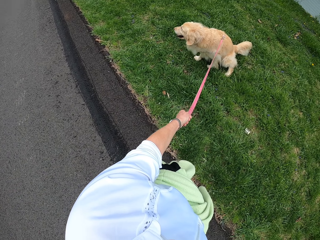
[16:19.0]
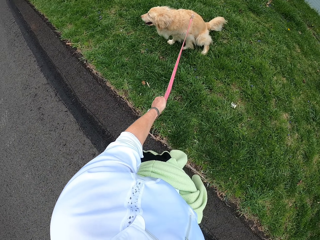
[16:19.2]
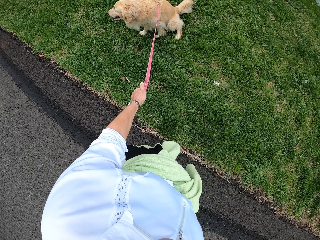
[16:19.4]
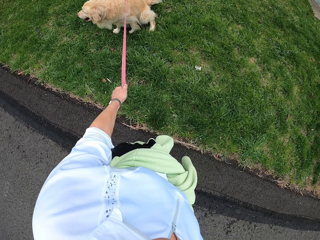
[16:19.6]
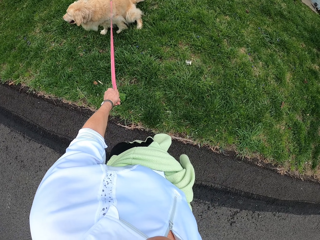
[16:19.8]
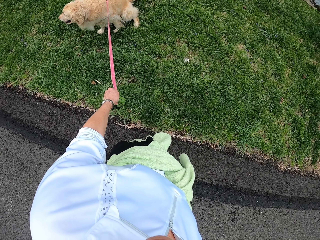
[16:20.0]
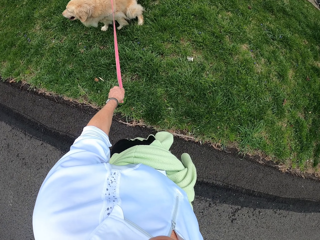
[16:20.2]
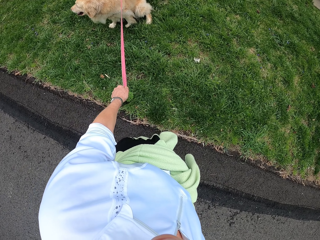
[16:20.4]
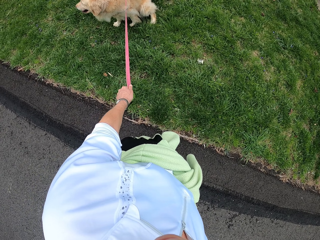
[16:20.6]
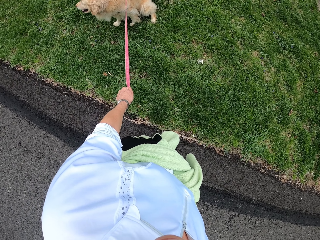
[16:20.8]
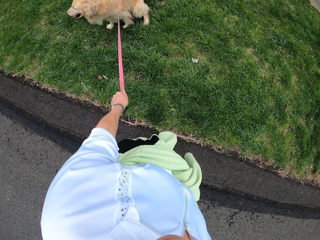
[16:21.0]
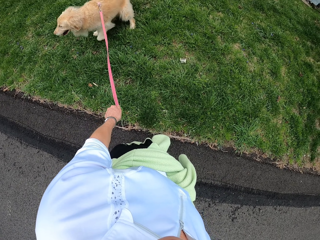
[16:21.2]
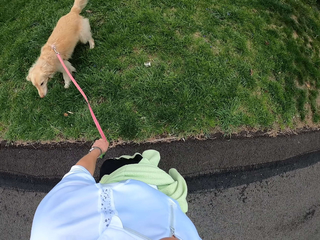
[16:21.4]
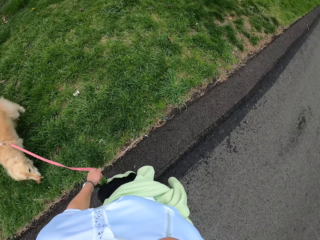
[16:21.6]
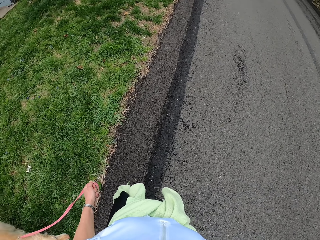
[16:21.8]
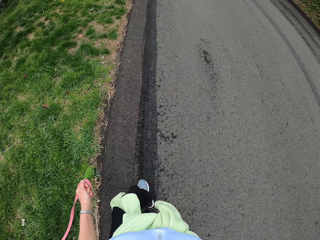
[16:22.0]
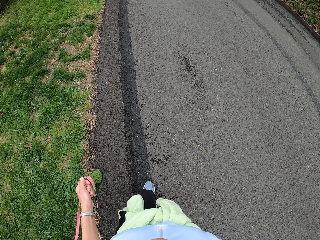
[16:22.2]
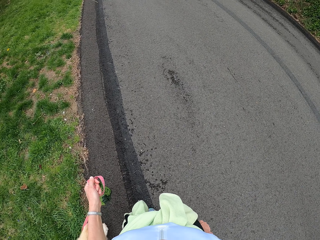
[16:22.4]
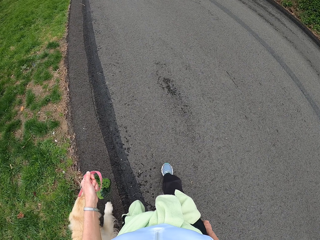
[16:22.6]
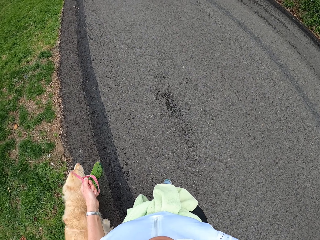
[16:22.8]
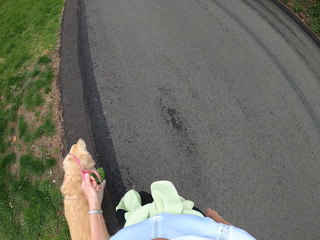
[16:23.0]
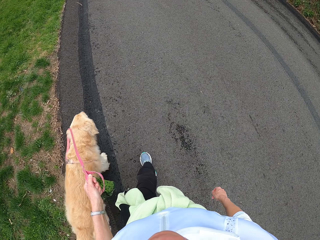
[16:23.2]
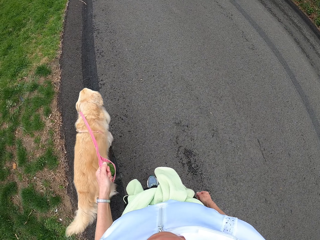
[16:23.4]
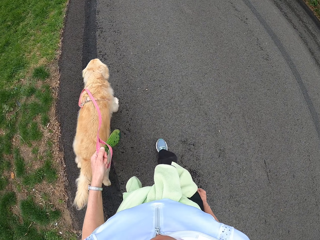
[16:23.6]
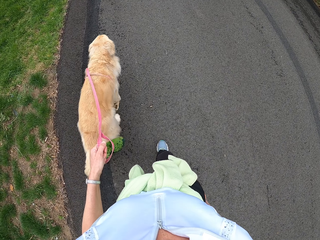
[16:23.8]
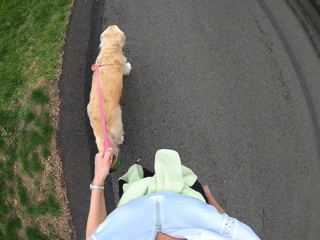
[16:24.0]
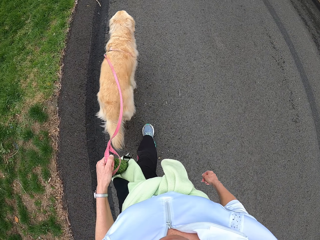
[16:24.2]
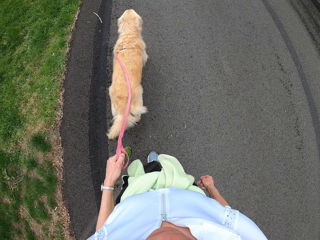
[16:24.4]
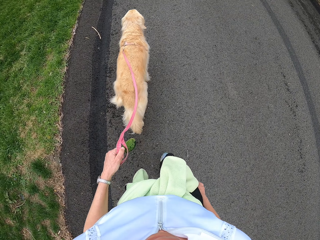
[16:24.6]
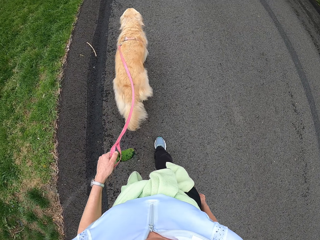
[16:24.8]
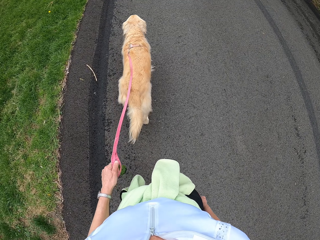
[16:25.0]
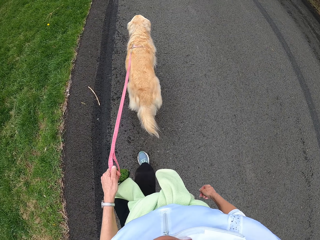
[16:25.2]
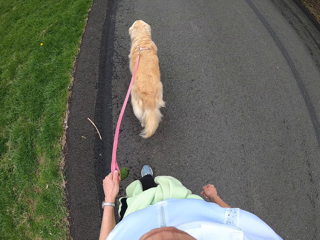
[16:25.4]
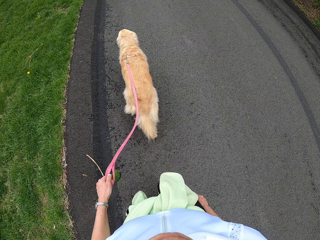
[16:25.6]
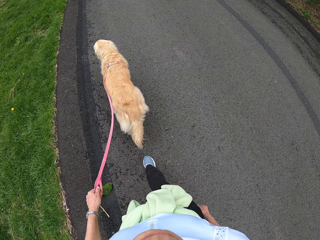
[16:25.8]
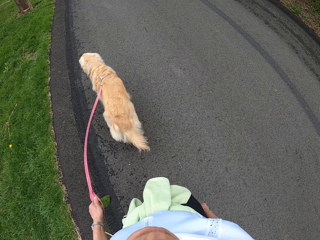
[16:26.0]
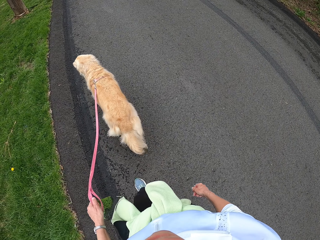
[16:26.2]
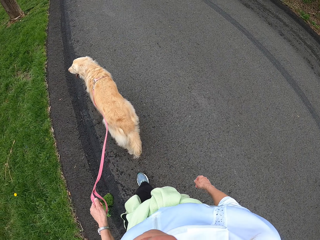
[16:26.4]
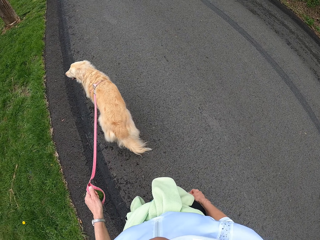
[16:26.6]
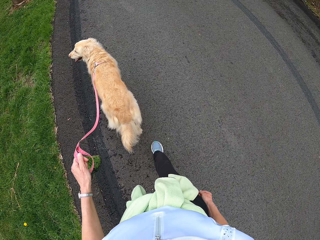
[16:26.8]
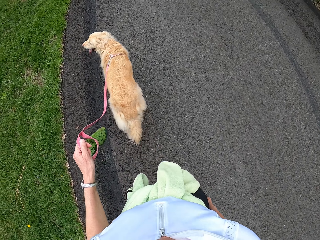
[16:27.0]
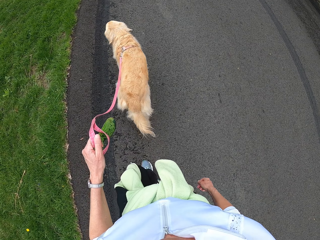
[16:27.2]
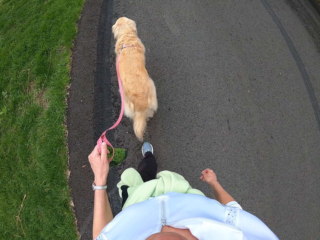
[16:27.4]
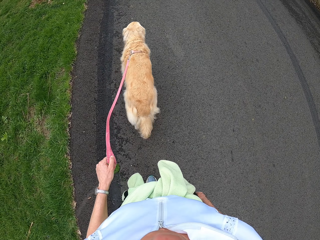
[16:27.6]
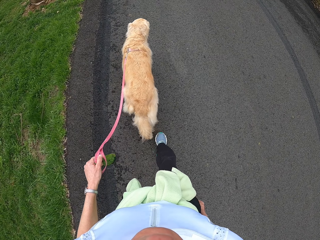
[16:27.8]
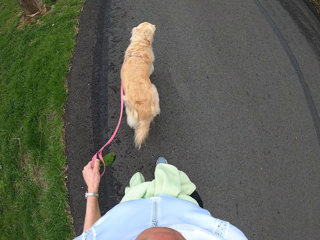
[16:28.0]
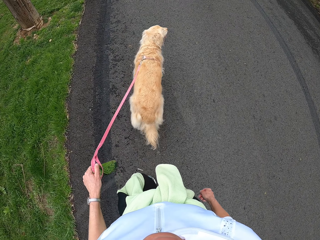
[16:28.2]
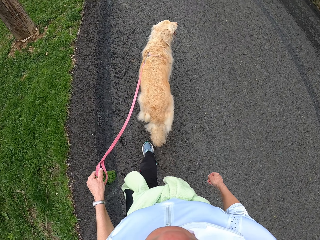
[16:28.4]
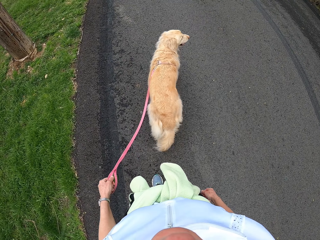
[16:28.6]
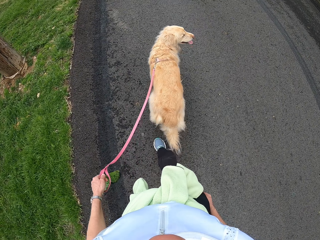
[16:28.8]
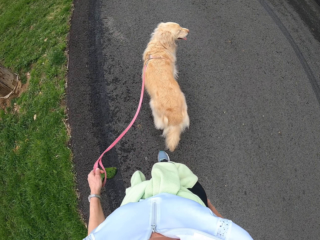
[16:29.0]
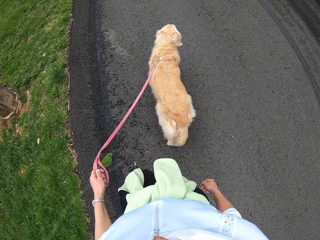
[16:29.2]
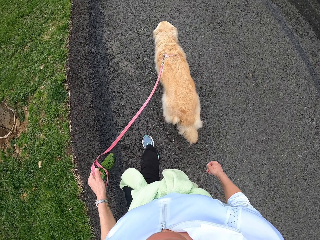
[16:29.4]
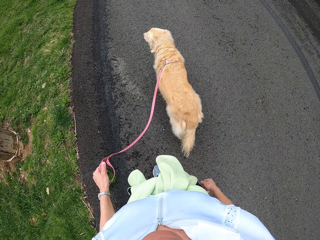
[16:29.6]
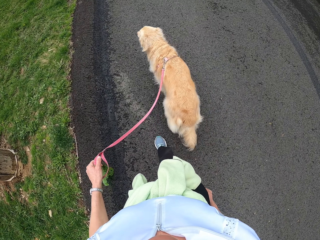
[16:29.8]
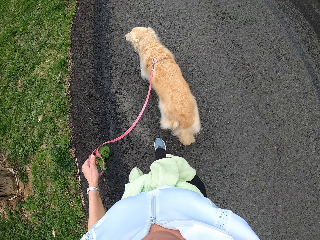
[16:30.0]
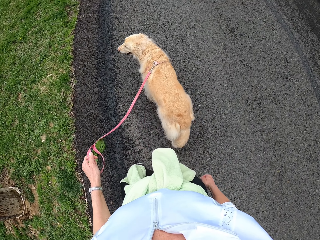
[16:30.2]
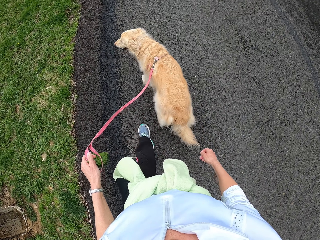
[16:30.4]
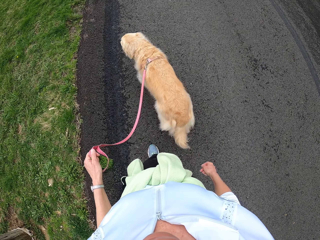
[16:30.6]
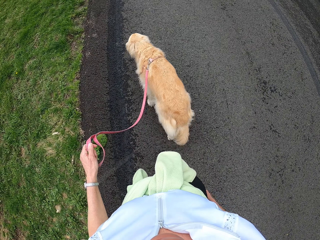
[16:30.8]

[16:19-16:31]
The camera wearer stops walking. They walk the dog on the road.

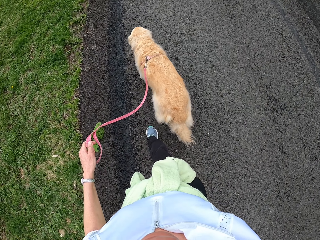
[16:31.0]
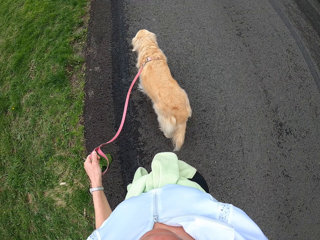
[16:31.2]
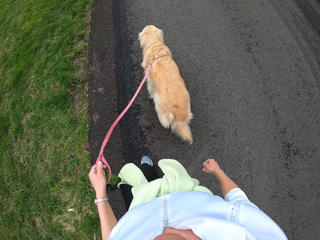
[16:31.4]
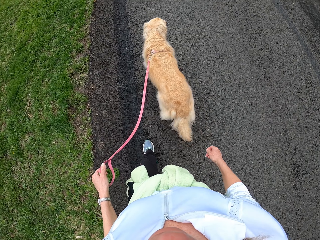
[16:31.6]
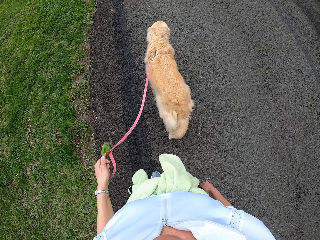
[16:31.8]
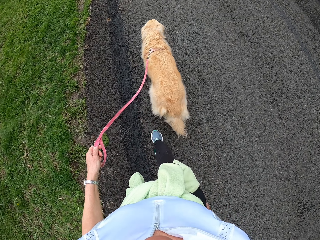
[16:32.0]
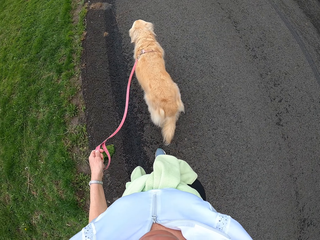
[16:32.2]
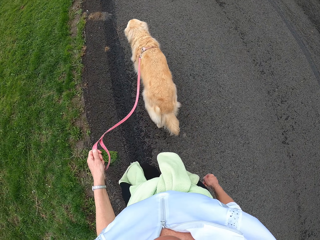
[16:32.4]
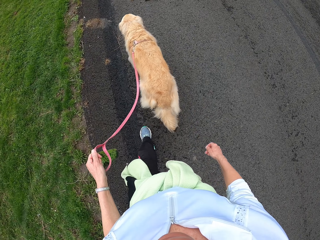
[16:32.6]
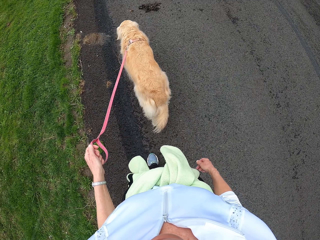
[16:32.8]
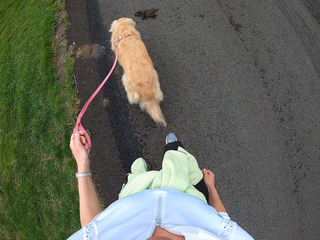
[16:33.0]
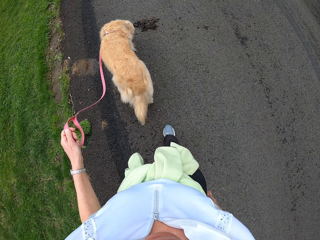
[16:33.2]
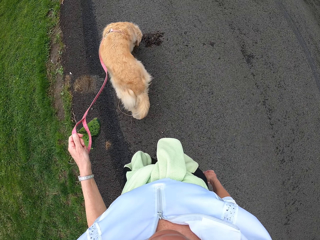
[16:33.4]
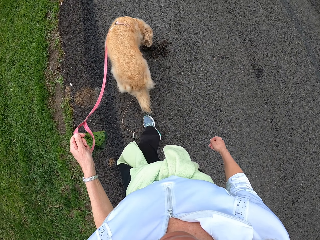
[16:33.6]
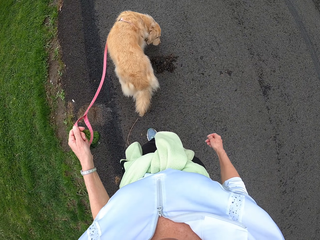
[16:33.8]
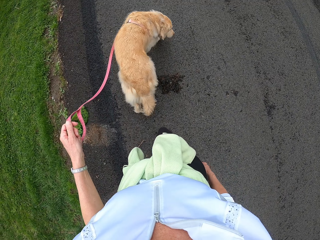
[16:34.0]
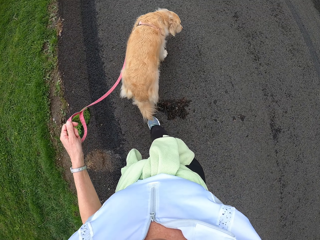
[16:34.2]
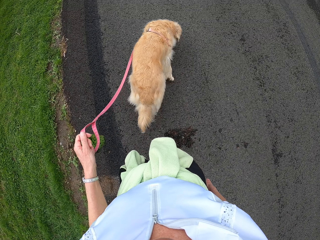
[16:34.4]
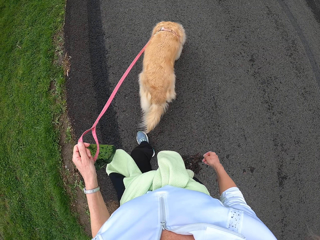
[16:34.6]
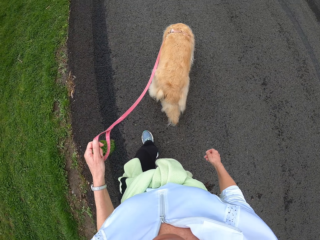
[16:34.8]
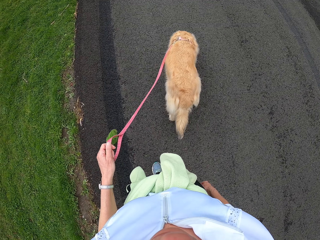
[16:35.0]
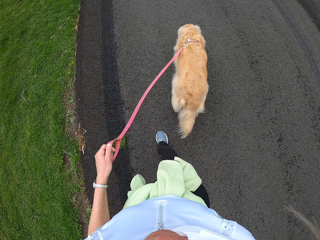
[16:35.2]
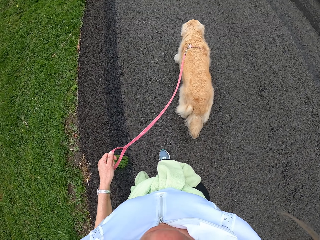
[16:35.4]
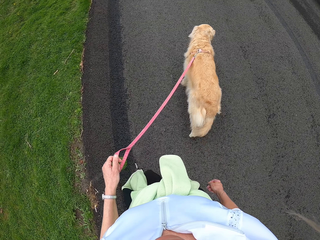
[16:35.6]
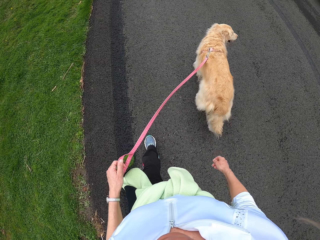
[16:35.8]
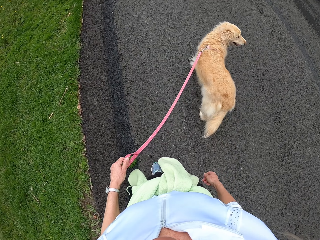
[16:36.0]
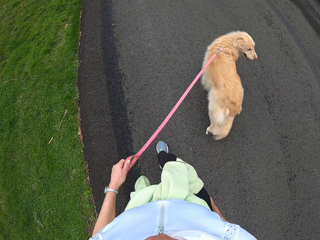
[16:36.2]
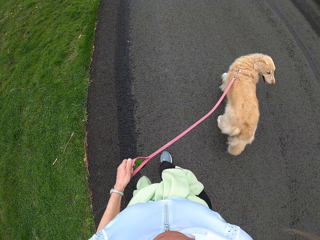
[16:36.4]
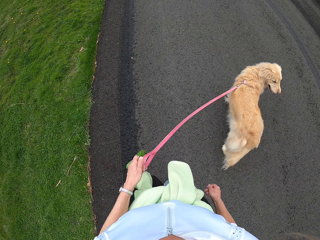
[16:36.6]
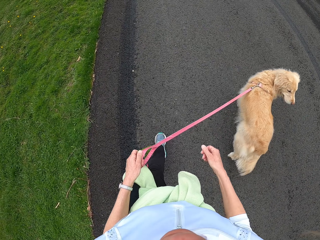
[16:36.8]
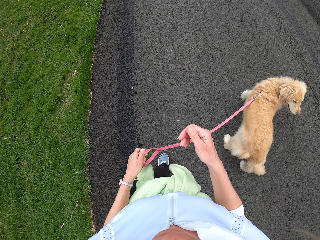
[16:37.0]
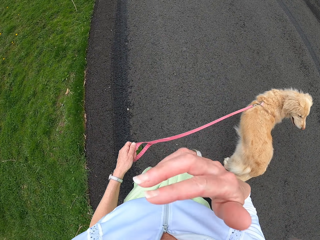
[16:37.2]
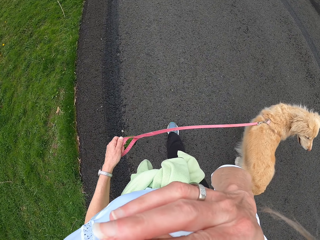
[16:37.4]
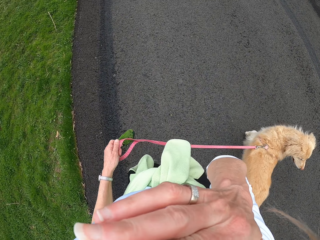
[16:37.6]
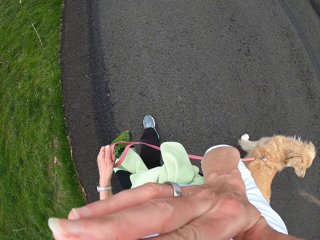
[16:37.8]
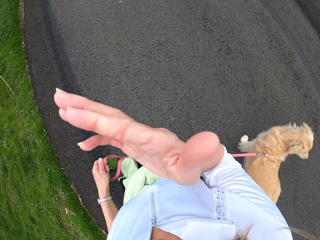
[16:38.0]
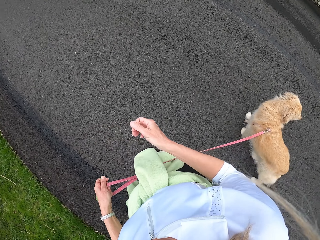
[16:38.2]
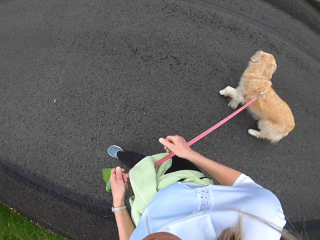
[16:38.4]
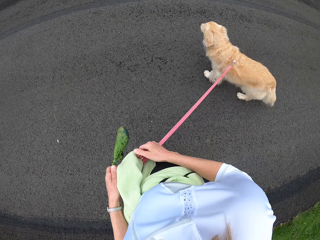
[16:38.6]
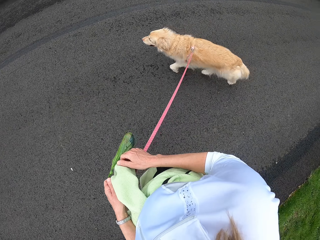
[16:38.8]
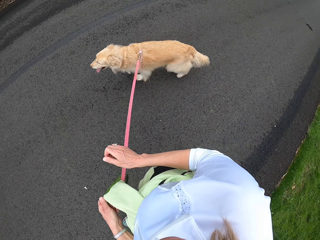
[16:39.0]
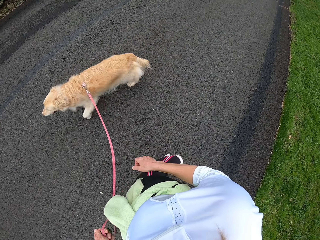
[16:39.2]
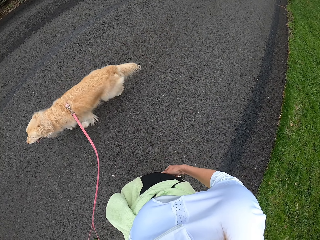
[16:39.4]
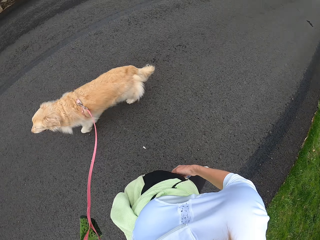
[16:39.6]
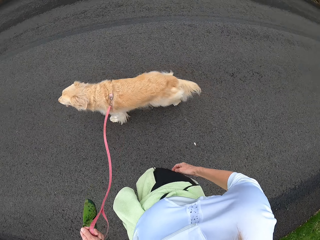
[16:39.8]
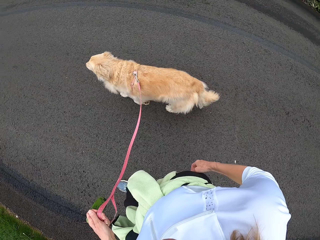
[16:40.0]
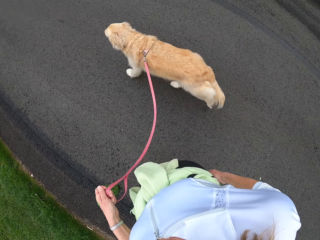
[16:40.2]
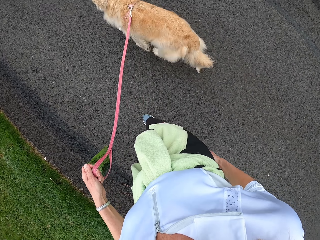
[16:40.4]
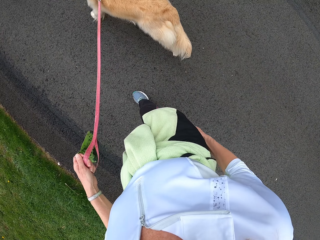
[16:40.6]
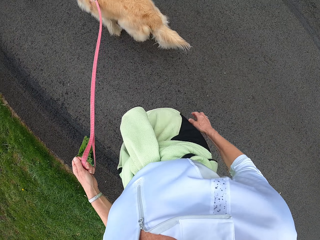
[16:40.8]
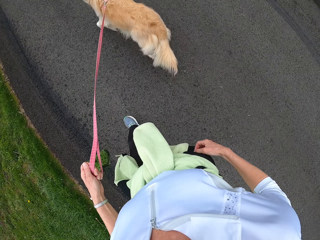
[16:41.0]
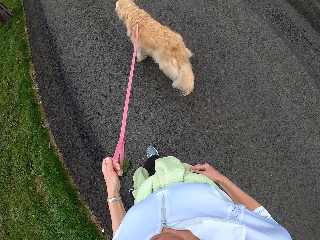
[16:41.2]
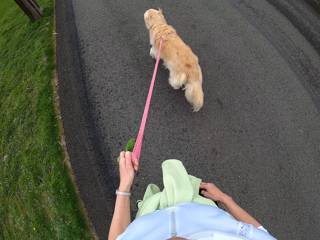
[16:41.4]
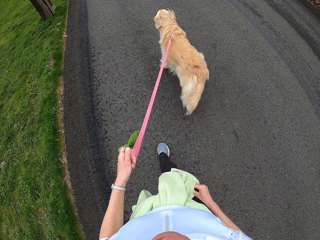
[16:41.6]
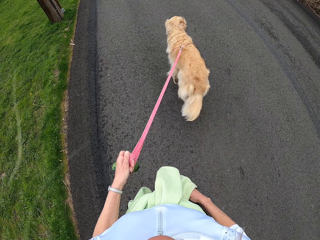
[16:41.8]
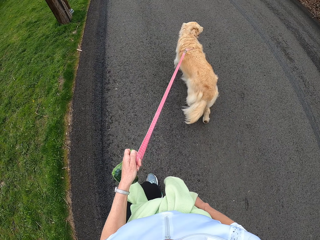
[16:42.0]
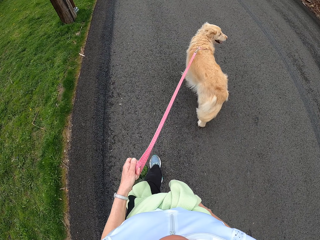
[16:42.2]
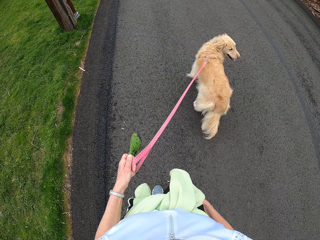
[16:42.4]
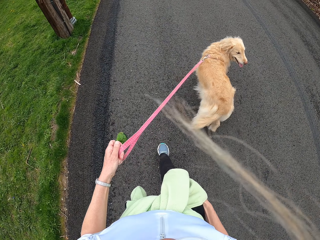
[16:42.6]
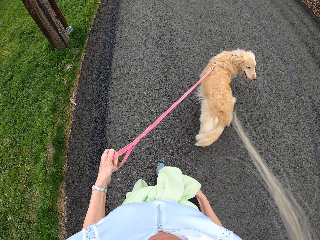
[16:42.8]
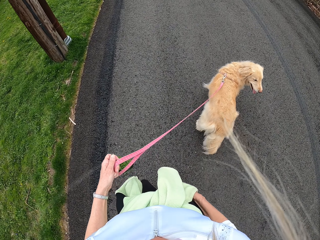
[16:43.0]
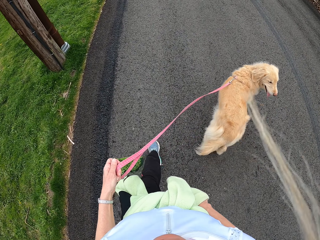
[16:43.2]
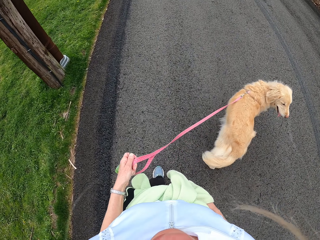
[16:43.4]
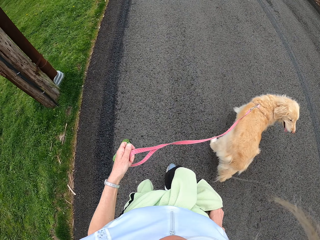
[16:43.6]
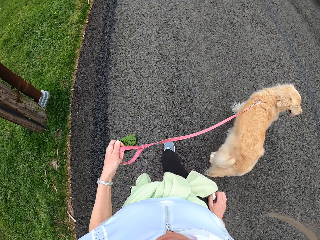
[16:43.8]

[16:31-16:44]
The camera wearer scratches the face. They remove a handkerchief from the pocket.
